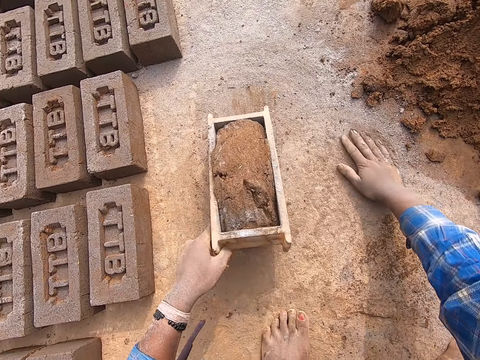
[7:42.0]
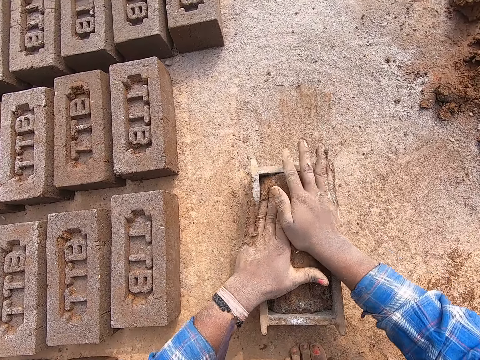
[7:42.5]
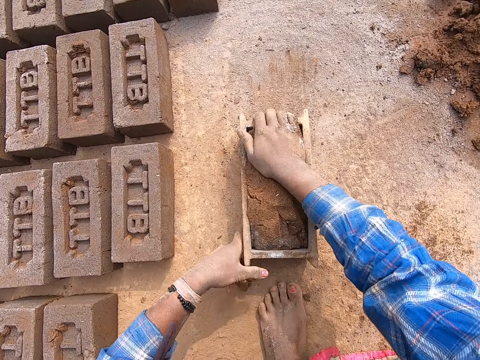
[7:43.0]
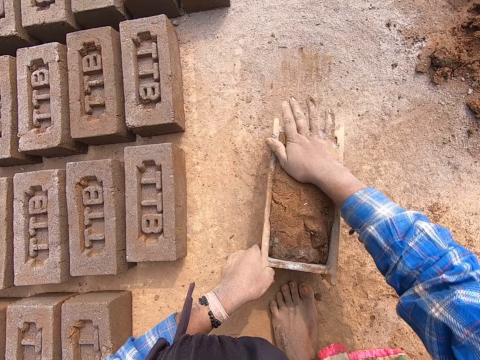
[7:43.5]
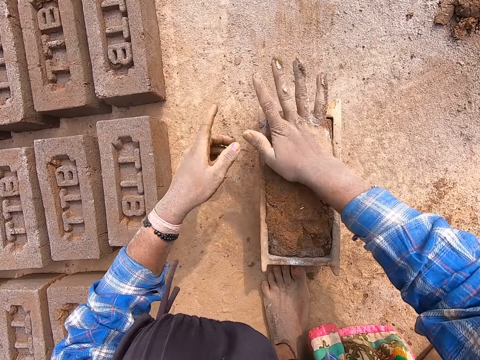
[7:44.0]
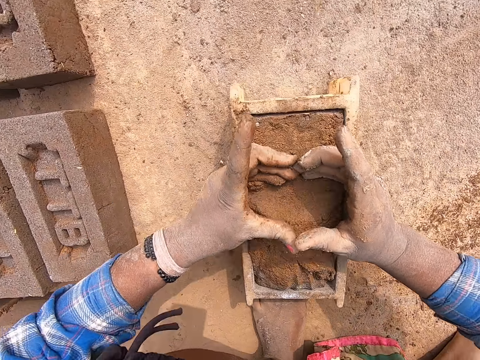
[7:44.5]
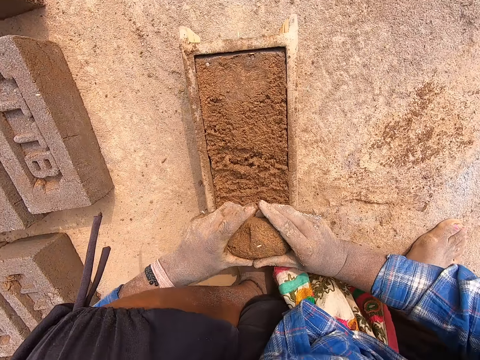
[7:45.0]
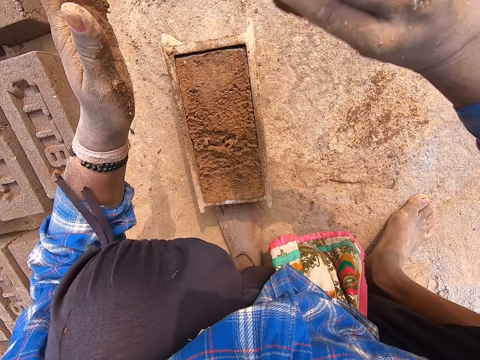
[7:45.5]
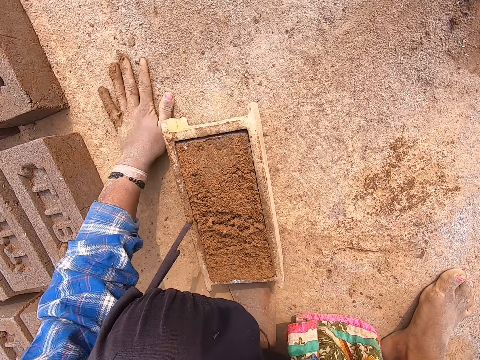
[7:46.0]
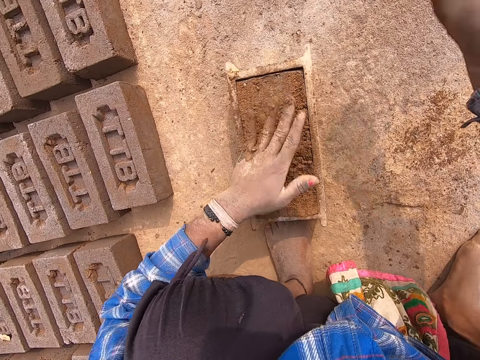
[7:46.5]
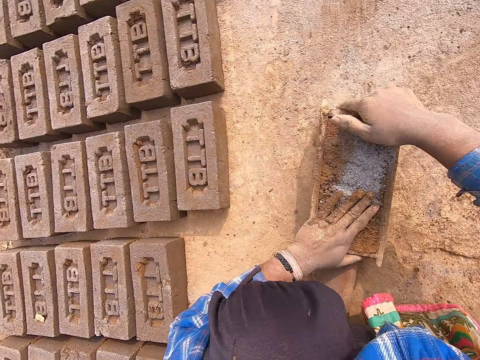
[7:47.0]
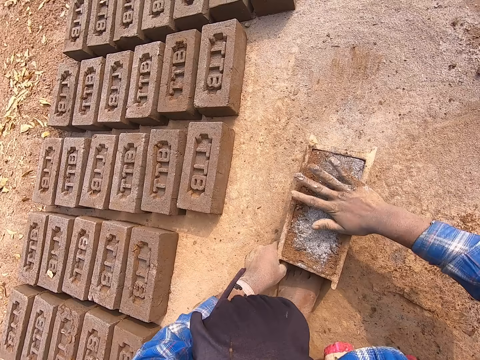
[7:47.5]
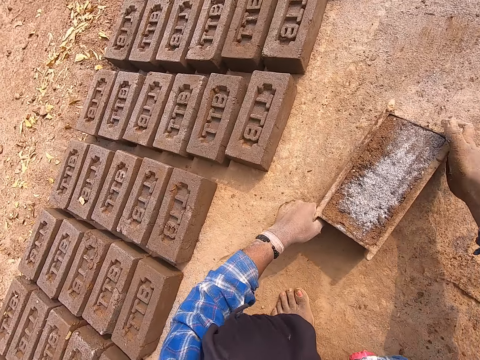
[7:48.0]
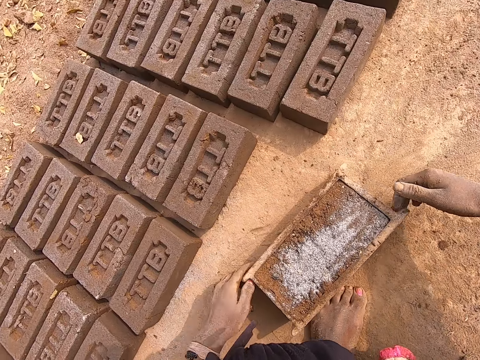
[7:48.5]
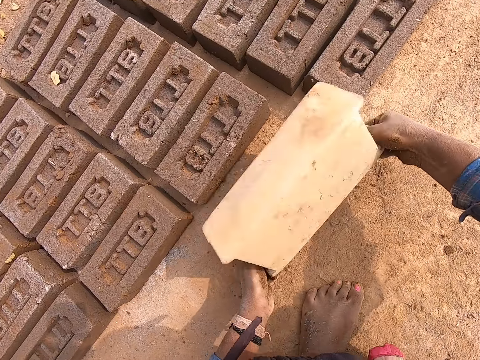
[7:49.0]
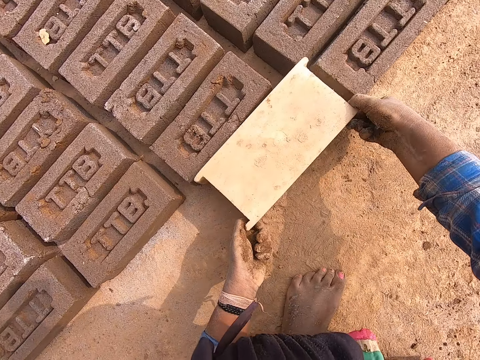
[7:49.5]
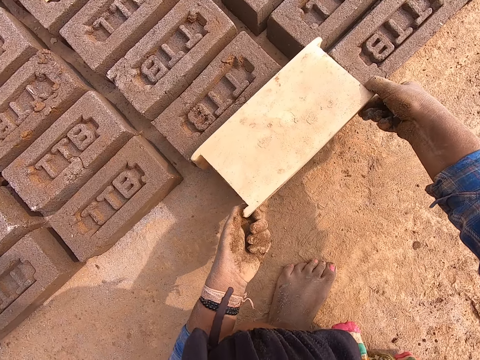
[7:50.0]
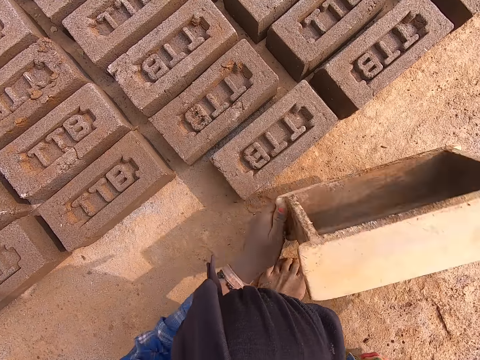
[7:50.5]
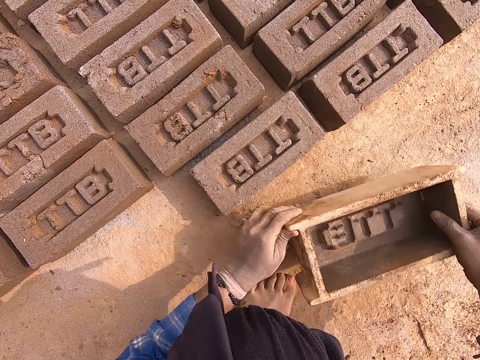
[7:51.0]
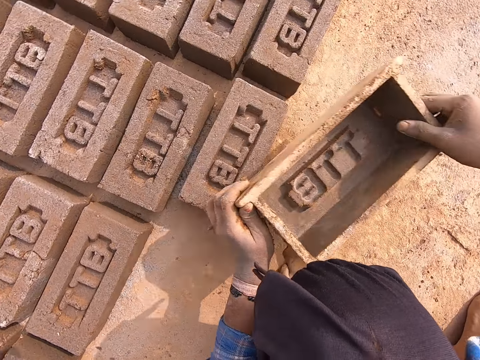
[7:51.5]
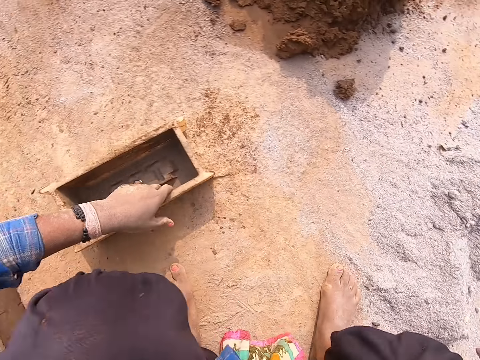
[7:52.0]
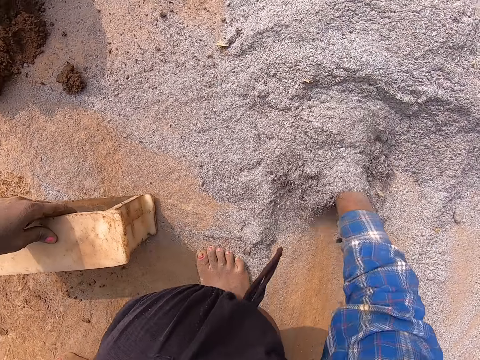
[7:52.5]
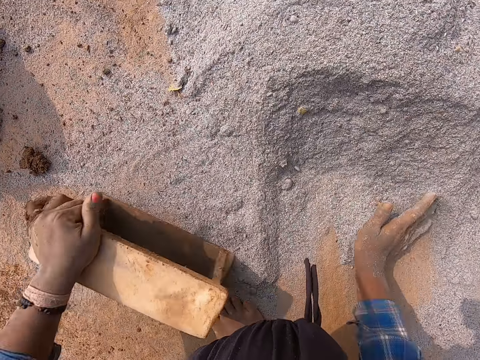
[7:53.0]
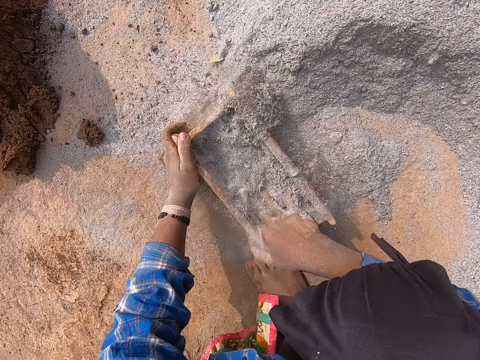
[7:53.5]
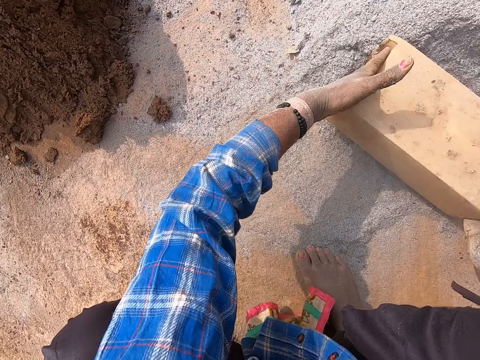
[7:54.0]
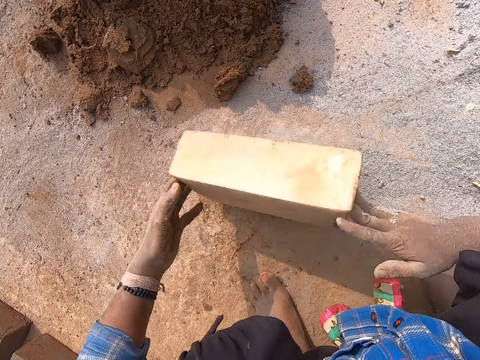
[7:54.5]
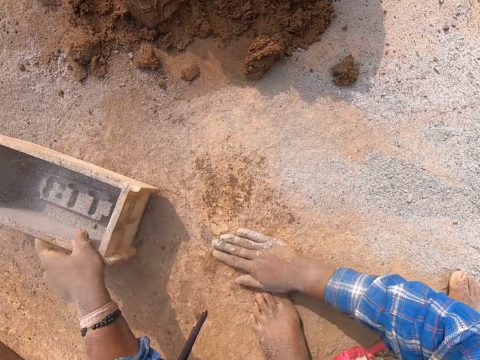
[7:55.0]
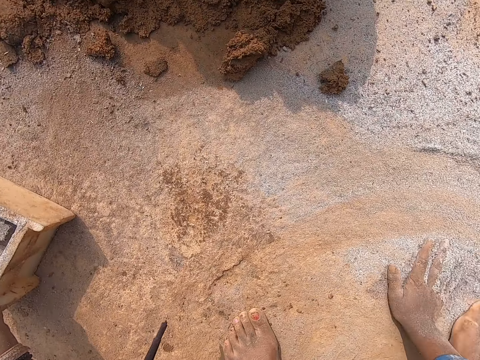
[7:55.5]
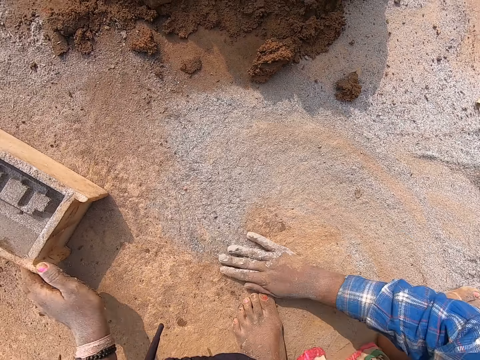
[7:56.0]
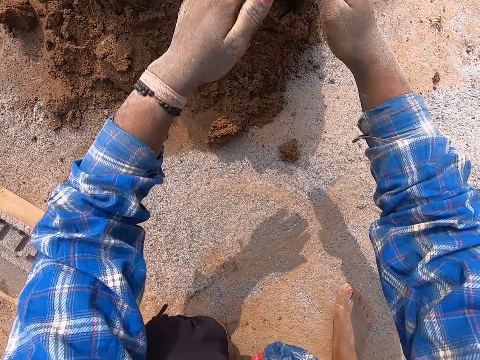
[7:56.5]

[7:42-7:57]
The camera wearer rubs his right hand on the ground. He drags the wooden brick mould on the ground with his left hand. He presses the mortar or sand in the wooden brick mould with both hands. He raises the wooden brick mould from the ground with both hands. He hits the wooden brick mould on the ground with both hands. He presses the mortar in the wooden brick mould with his right hand. He scrapes some mortar from the wooden brick mould with both hands. He drops the mortar on the ground with his right hand. He rubs his left hand on the ground. He presses the sand on the brick mould. He takes the sand. He touches the mortar in the wooden brick mould with his left hand. He pours fine granite or cement in his right hand on the mortar in the wooden brick mould. He raises the wooden brick mould from the ground with both hands. He hits the wooden brick mould on the ground with both hands. He presses the mortar in the wooden brick mould with his right hand. He drags the wooden brick mould on the ground with both hands. He turns the wooden brick mould upside down with both hands. He puts down the brick. He removes the wooden brick mould from the brick with both hands. He hits the wooden brick mould on the ground with both hands. He puts down the brick mould. He lifts the brick mould. He touches the brick with the wooden brick mould in both hands. He puts the brick mould on the brick. He drops the wooden brick mould on the ground with both hands. He picks up the wooden brick mould on the ground with his left hand. He pushes the fine granite on the ground with his right hand. He packs the fine granite from the ground into the wooden brick mould in his left hand with his right hand. He hits the wooden brick mould on the ground with both hands. He pours out the fine granite in the wooden brick mould with both hands. He puts down the cement. He hits the wooden brick mould on the ground with both hands. He drops the wooden brick mould on the ground with both hands. He spreads the fine granite on the ground with his right hand.

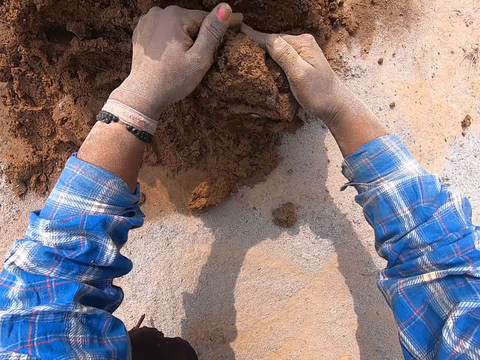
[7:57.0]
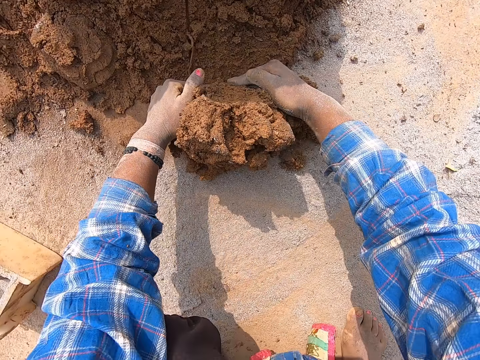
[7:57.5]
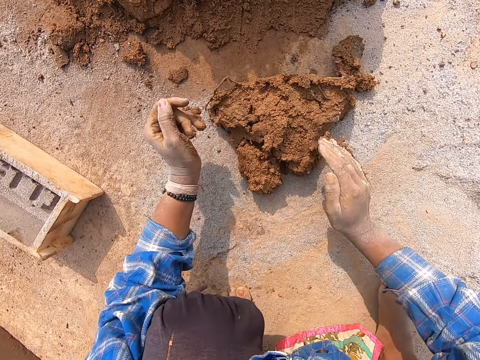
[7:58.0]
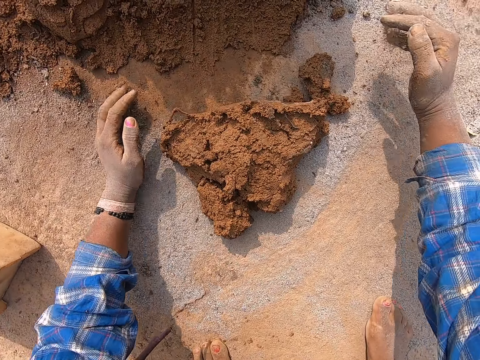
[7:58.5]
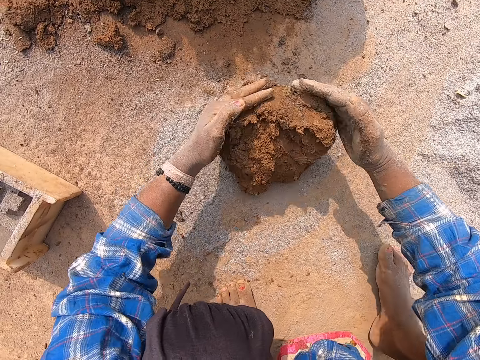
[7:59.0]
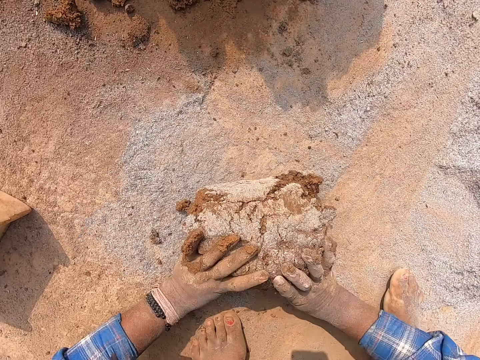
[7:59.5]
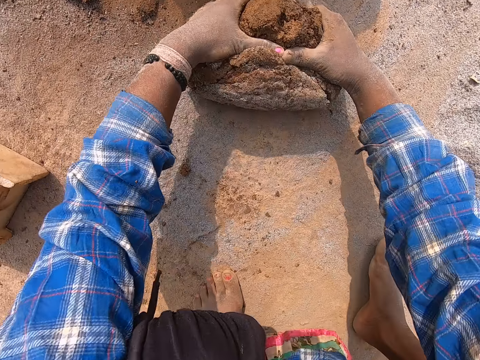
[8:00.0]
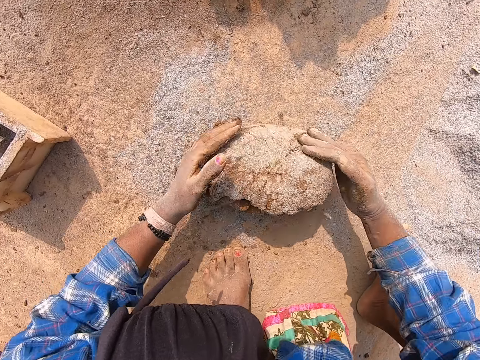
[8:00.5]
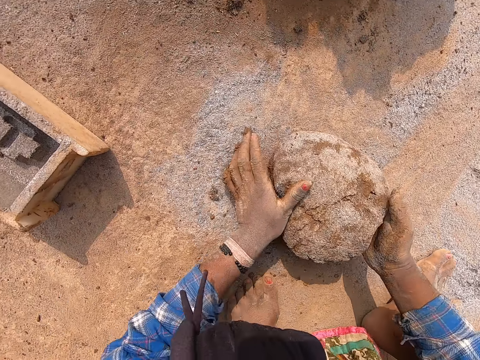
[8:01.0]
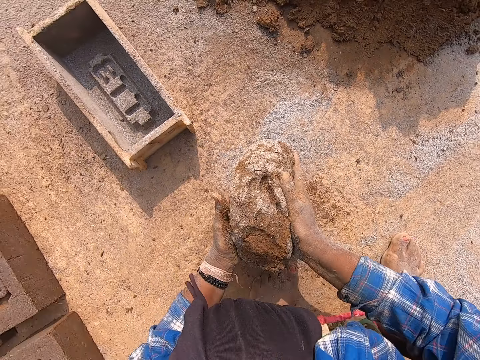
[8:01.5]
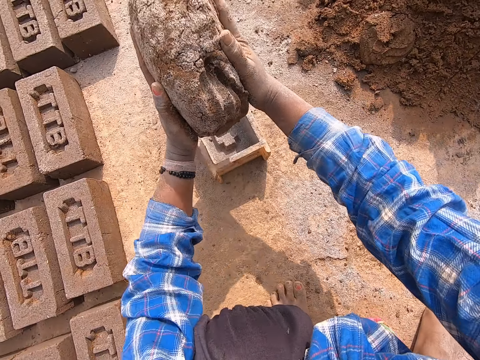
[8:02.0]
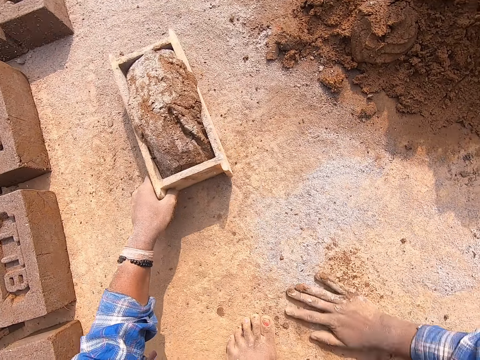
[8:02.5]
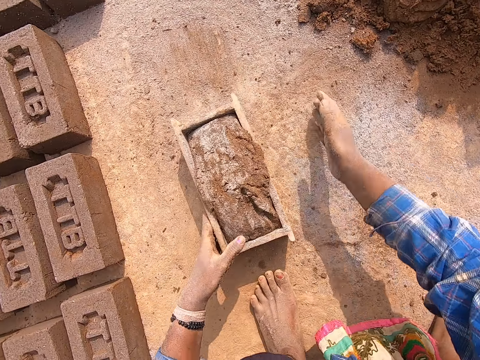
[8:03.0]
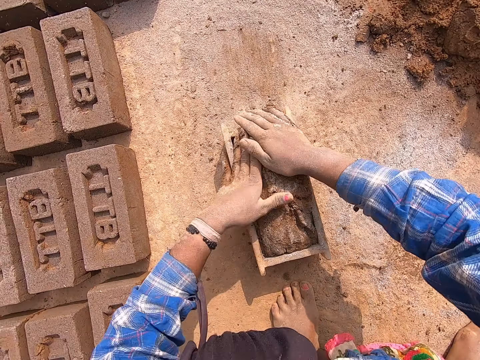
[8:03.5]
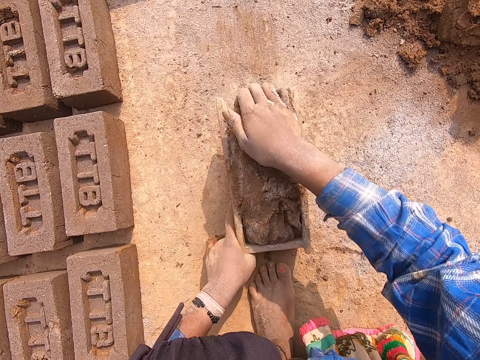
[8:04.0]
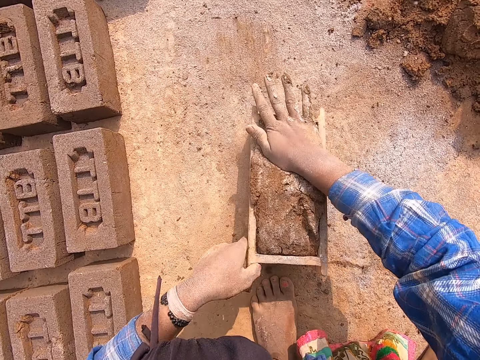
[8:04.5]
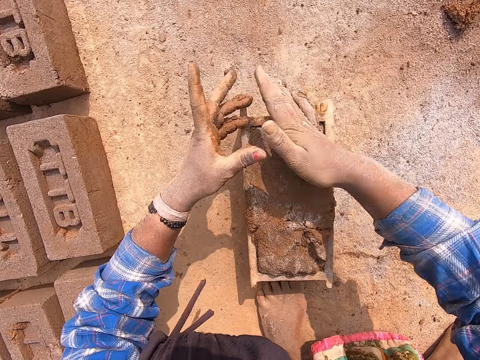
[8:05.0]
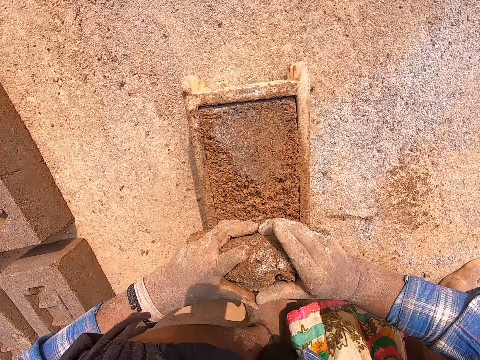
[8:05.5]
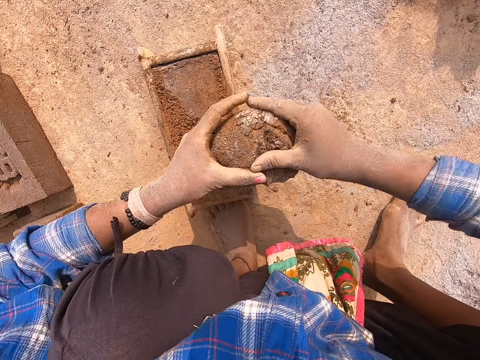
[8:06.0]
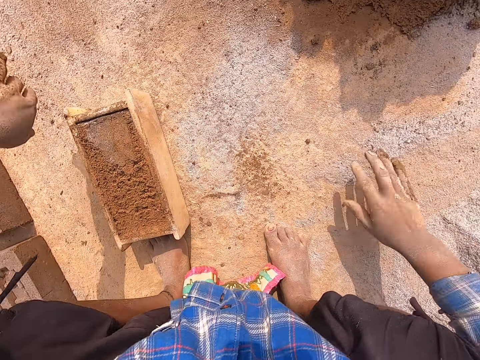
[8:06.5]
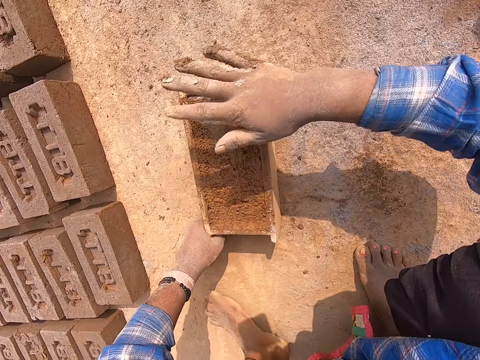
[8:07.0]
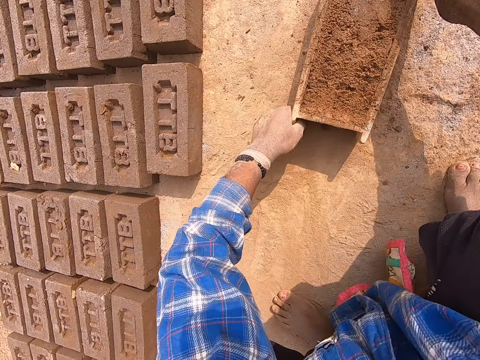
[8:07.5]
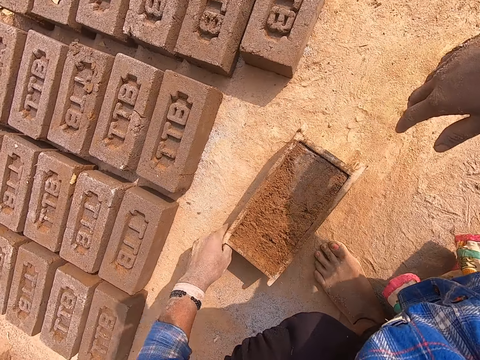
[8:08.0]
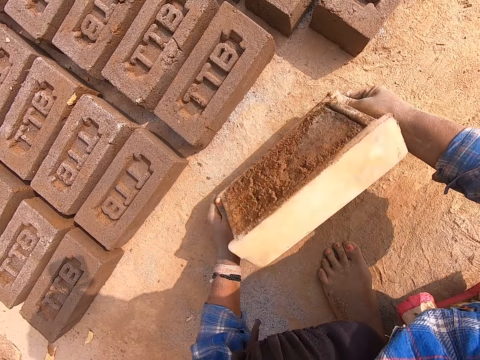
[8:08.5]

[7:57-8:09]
The camera wearer packs mortar or sand from the heap of mortar on the ground with both hands. He touches the fine granite or cement on the ground with both hands. He dusts the sand with the cement. He rolls the mortar in the fine granite on the ground with both hands. He picks up the mortar on the ground with both hands. He hits the mortar in his left hand with his right hand. He drops the mortar into the wooden brick mould on the ground with both hands. He rubs his right hand on the ground. He drags the wooden brick mould on the ground with his left hand. He presses the mortar in the wooden brick mould with both hands. He raises the wooden brick mould from the ground with both hands. He hits the wooden brick mould on the ground with both hands. He presses the mortar in the wooden brick mould with his right hand. He scrapes some mortar from the wooden brick mould with both hands. He drops the mortar on the ground with his right hand. He rubs his right hand on the ground. He presses the mortar in the wooden brick mould with his right hand. He drags the wooden brick mould on the ground with both hands.
